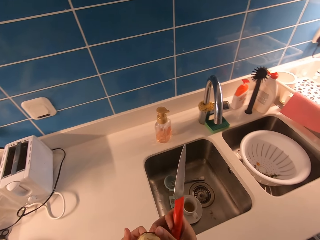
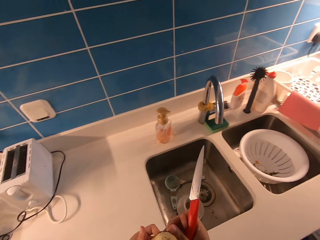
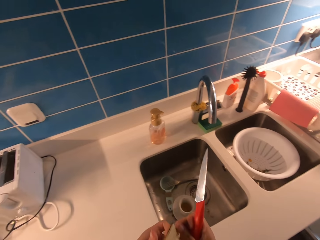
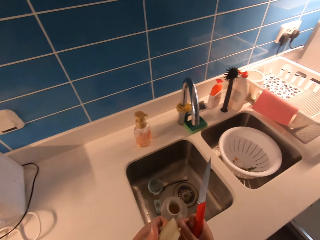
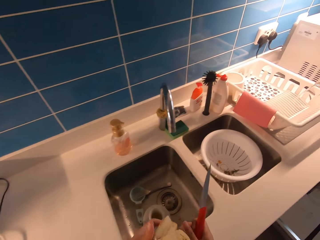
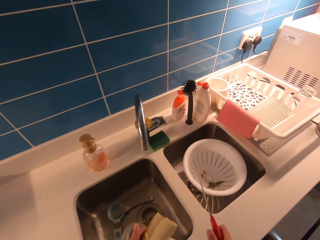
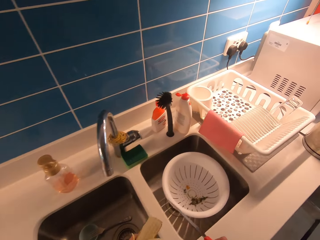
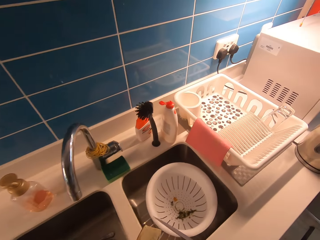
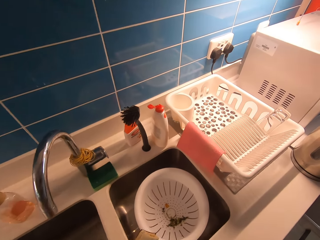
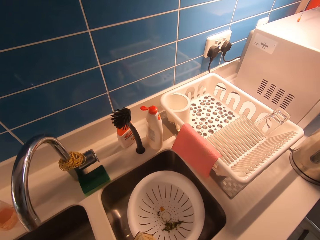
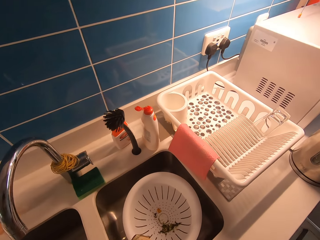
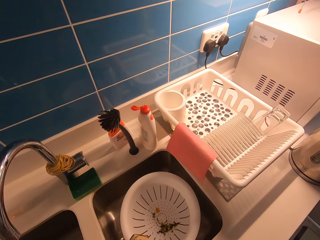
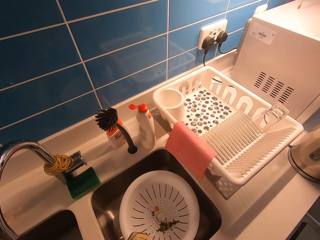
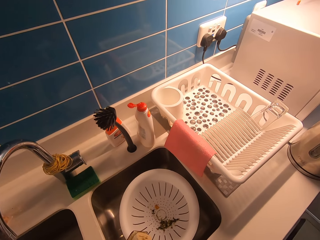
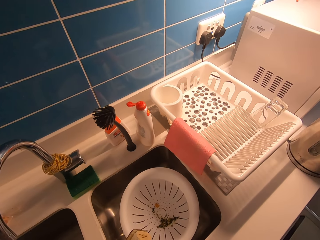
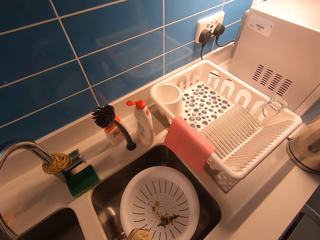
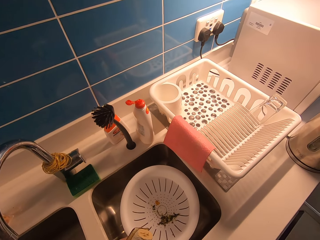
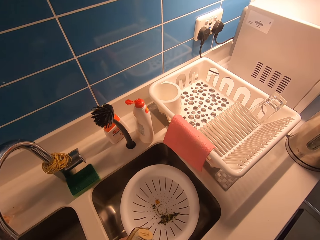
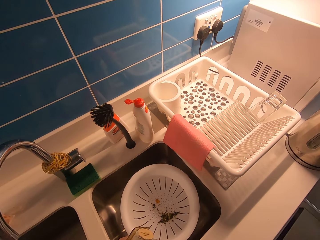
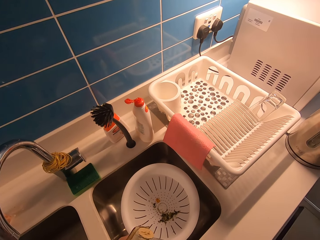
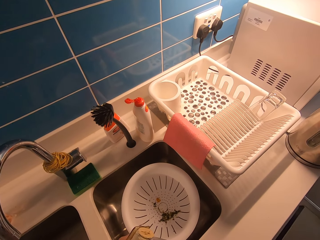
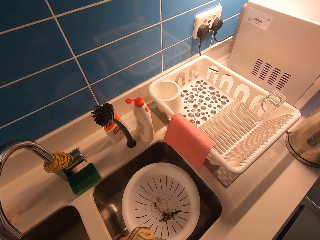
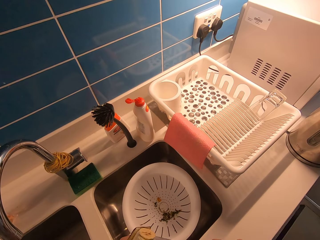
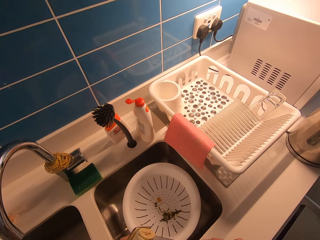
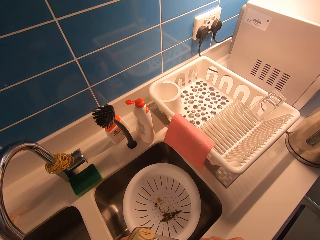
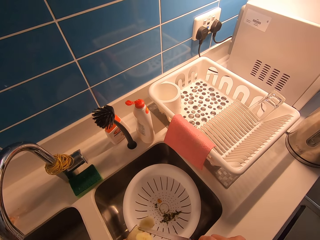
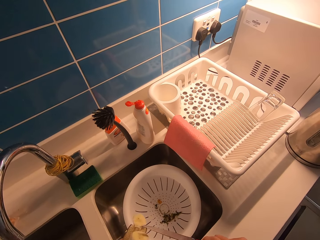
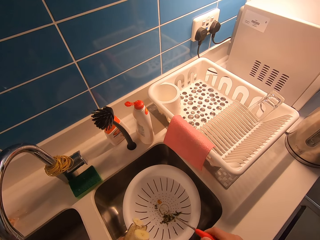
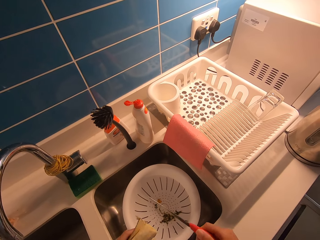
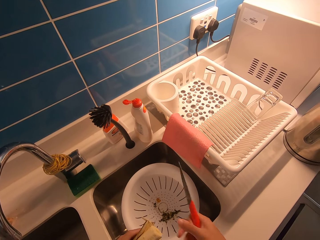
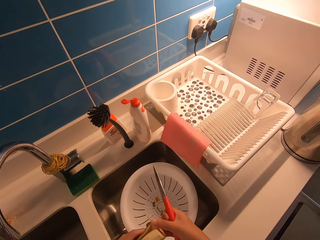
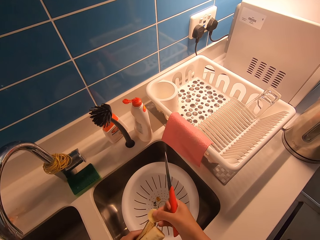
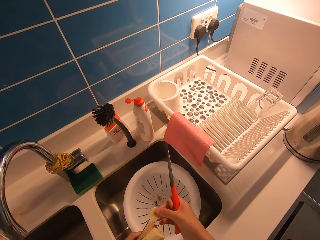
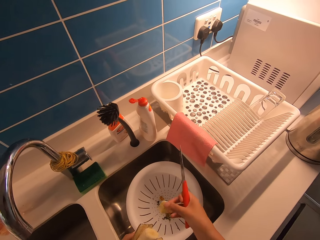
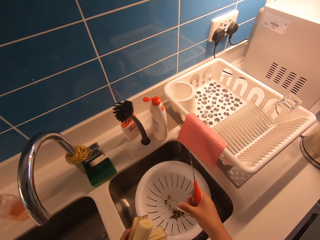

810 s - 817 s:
The camera wearer heads to the sink. They cut the banana with a knife.

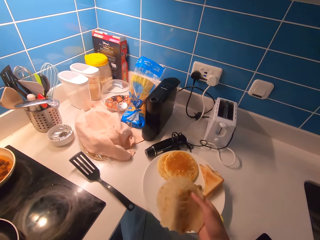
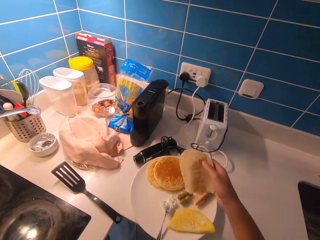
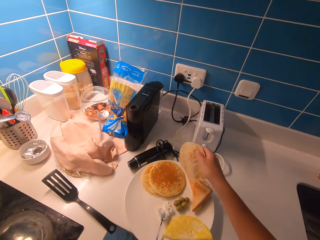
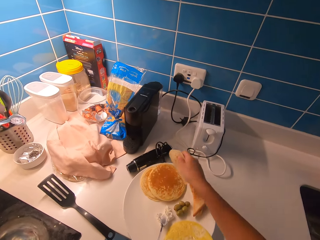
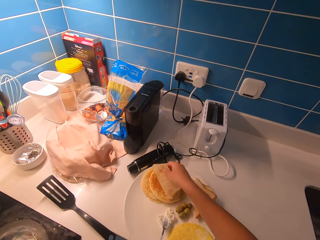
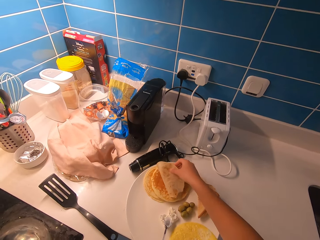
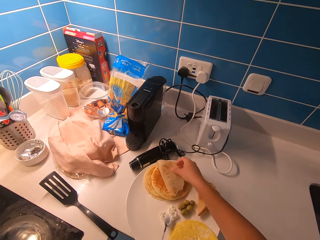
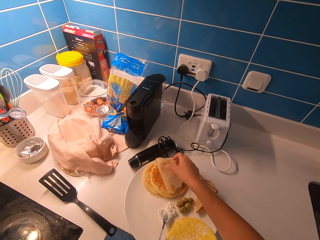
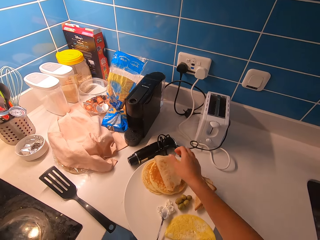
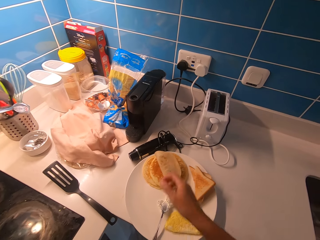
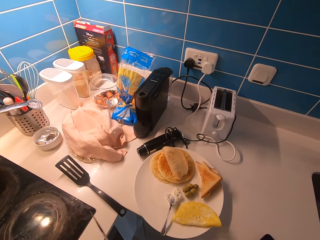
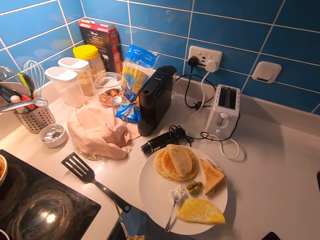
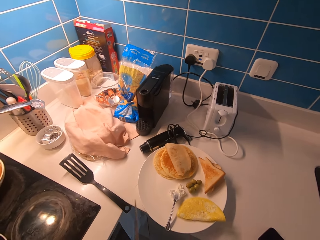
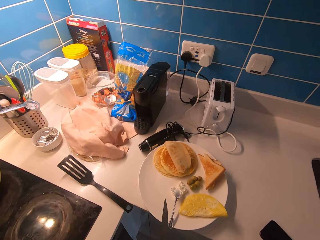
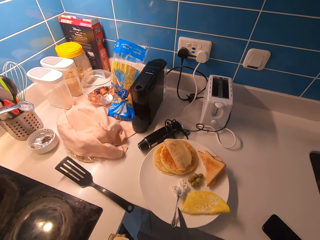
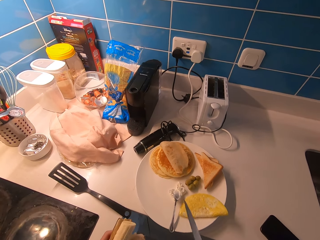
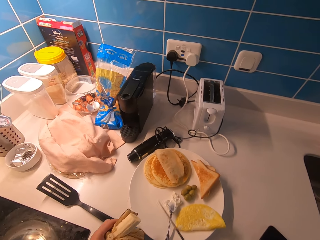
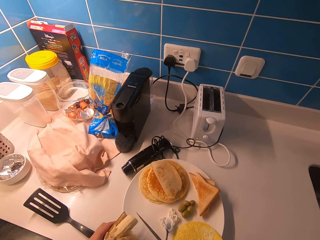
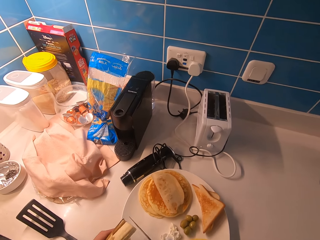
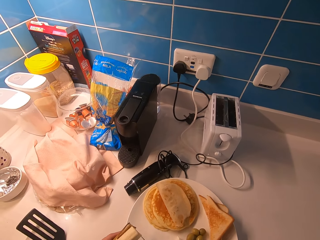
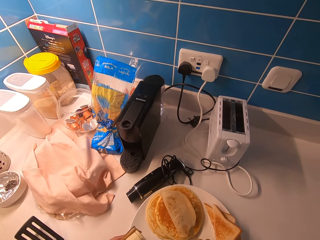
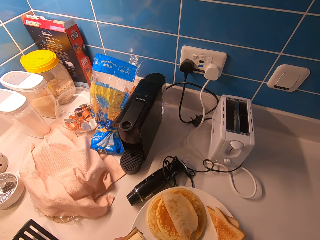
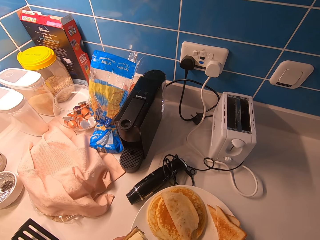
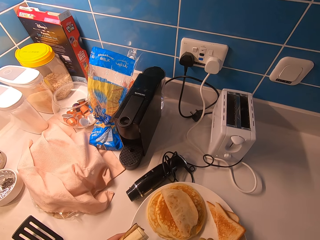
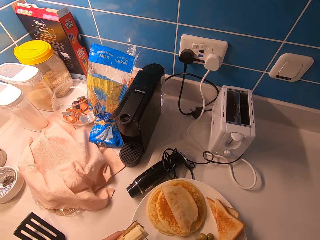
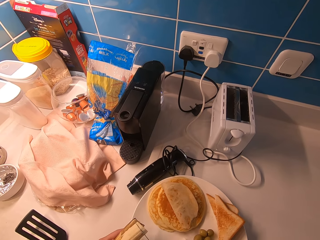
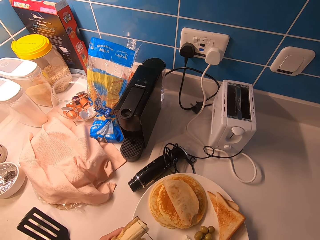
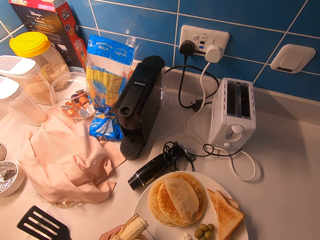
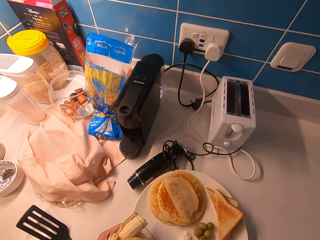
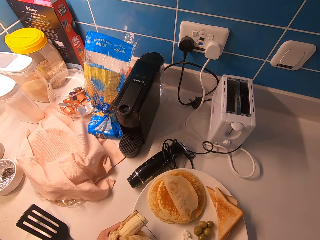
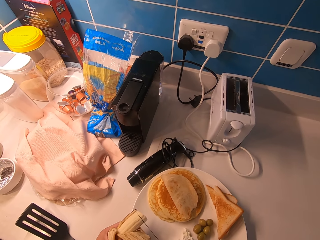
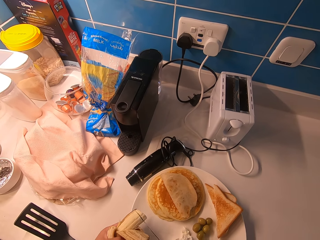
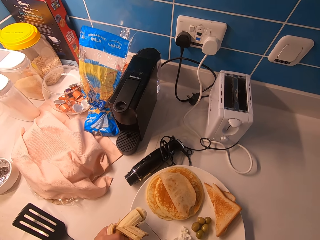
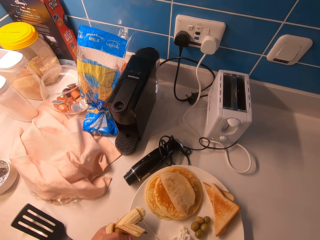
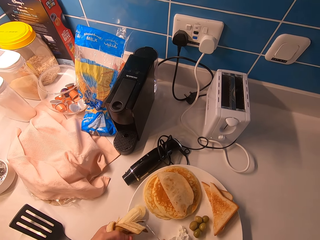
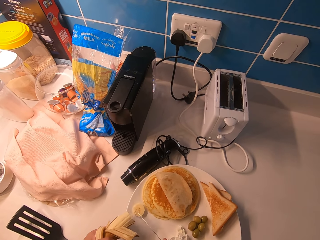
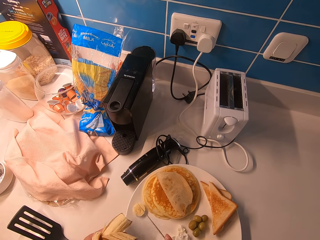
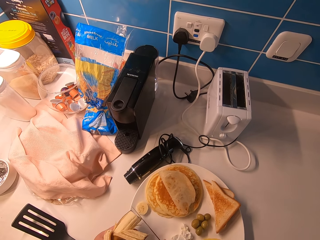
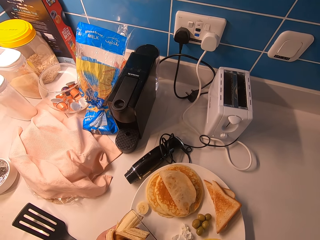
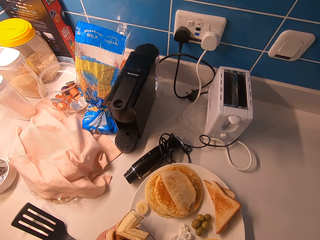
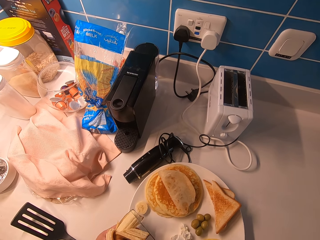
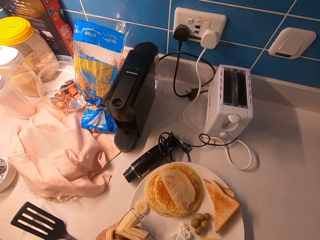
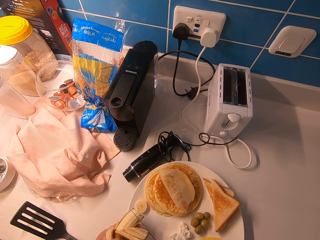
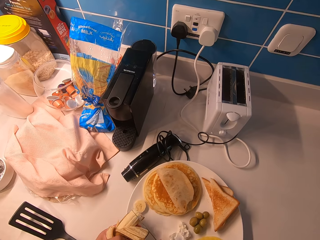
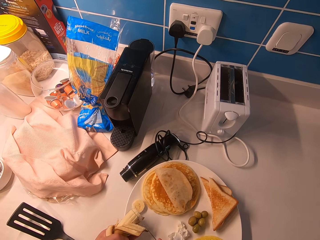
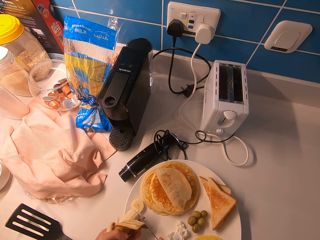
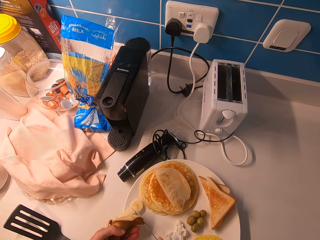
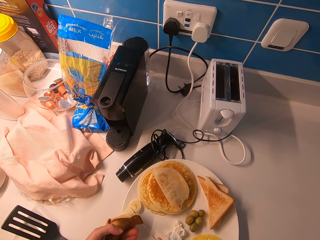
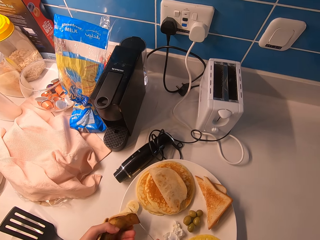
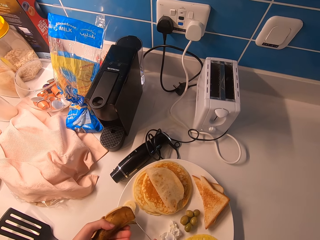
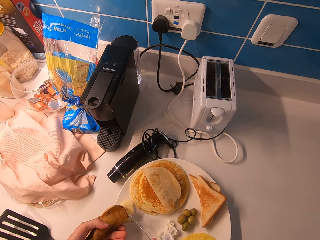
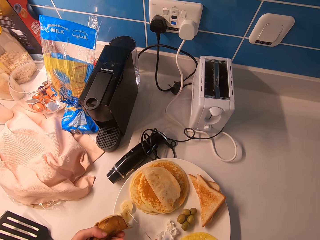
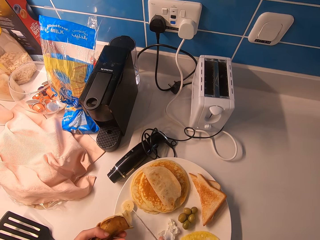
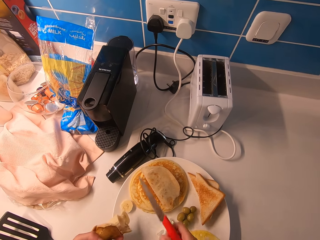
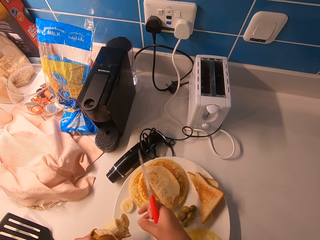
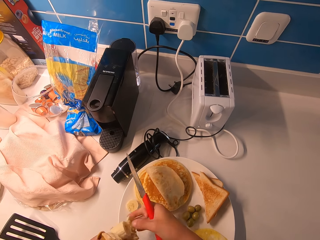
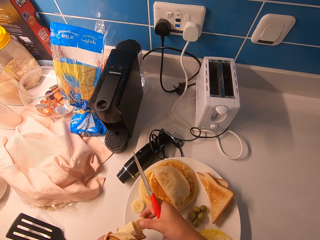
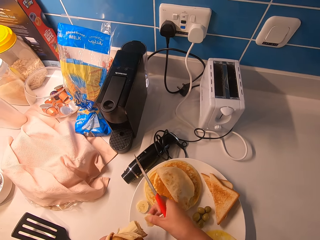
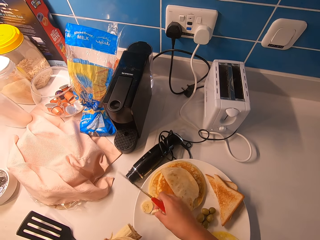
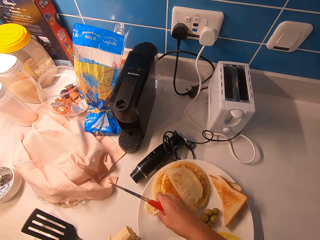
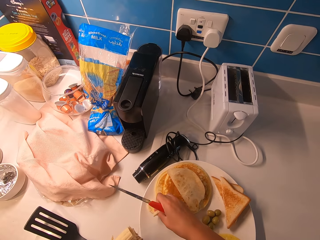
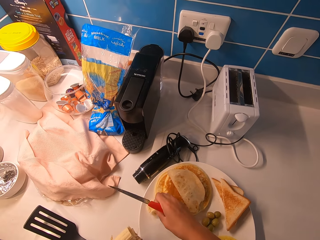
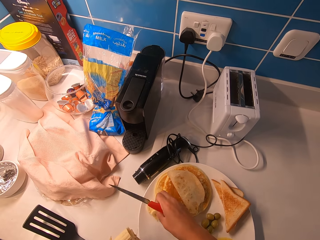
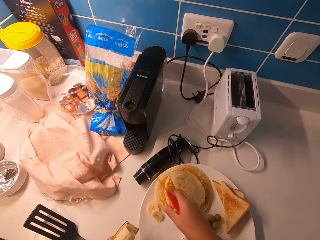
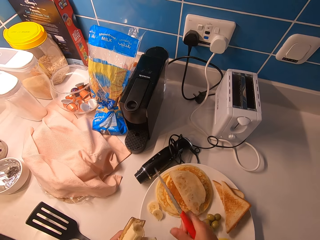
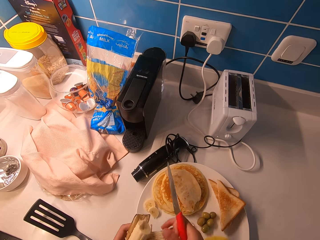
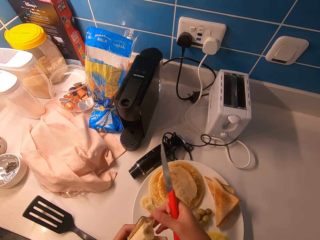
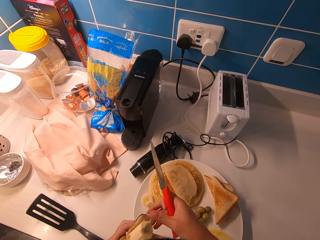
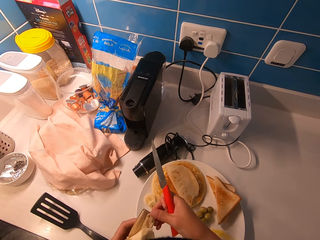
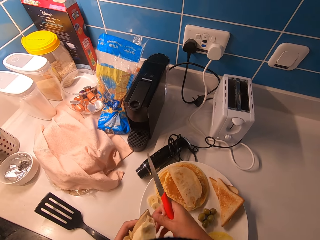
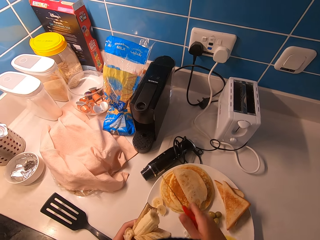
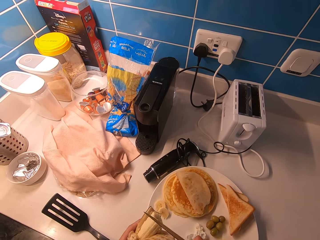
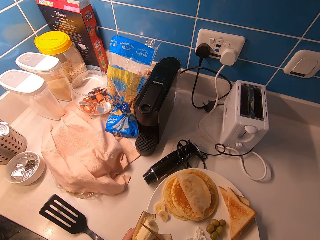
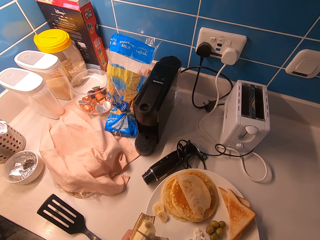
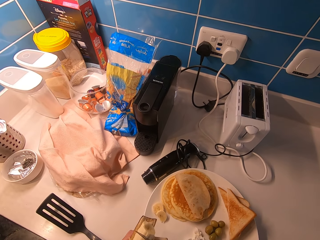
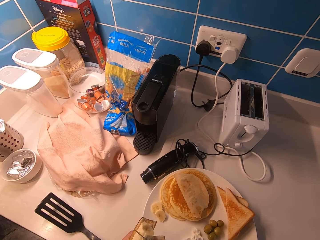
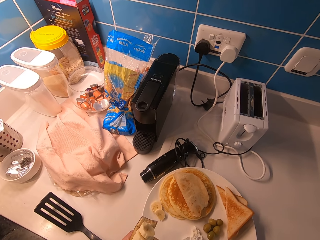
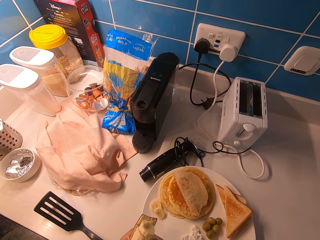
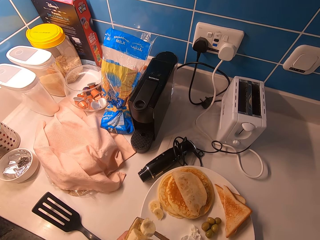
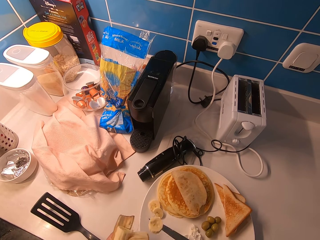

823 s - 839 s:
The camera wearer drops a pita on the pancake. He cuts the banana with a knife into the plate. He picks the banana with his hand. He pulls a slice of banana with his right hand. He drops the slice of banana on the plate with his right hand. He pulls the banana peel backwards. He cuts the banana with the knife into the plate.
